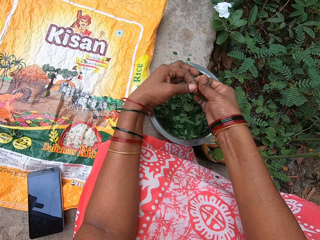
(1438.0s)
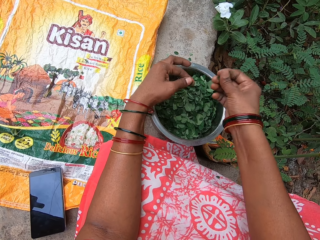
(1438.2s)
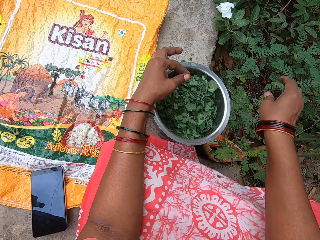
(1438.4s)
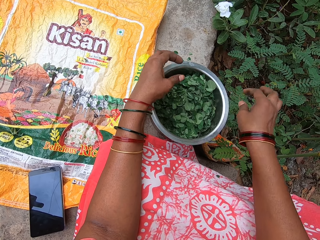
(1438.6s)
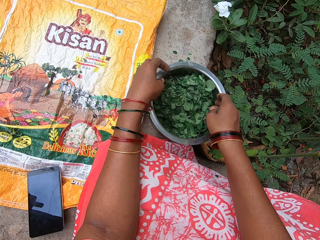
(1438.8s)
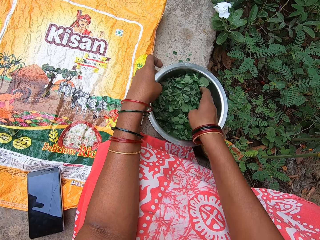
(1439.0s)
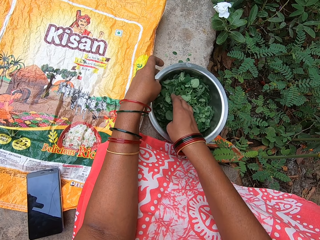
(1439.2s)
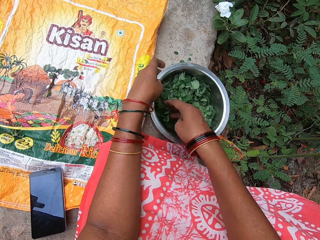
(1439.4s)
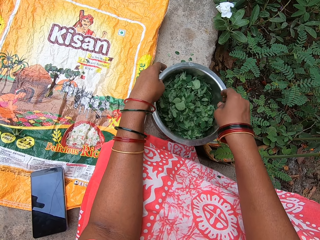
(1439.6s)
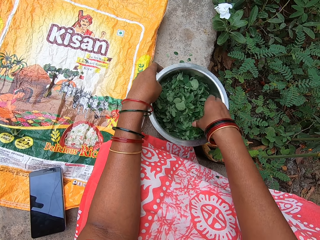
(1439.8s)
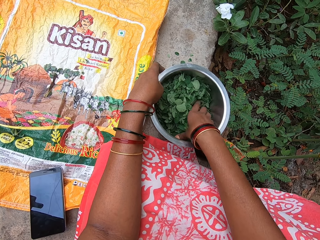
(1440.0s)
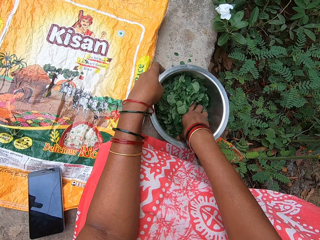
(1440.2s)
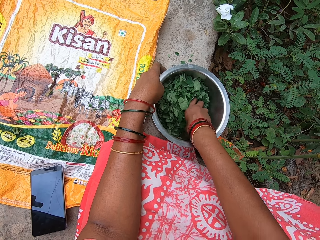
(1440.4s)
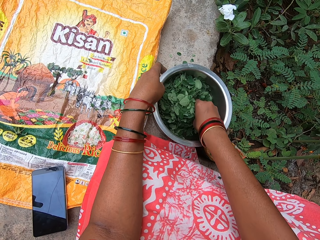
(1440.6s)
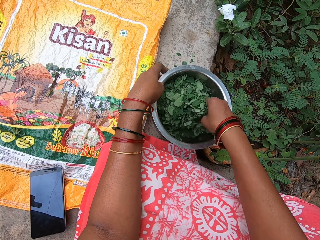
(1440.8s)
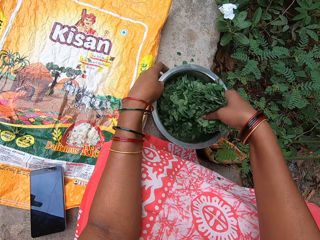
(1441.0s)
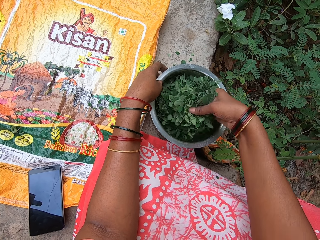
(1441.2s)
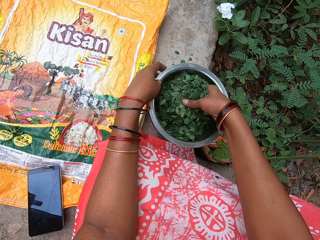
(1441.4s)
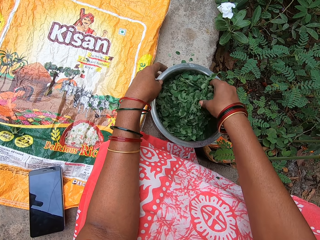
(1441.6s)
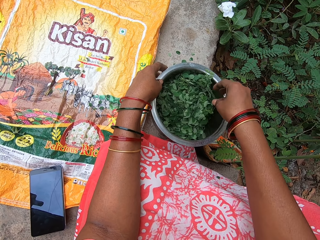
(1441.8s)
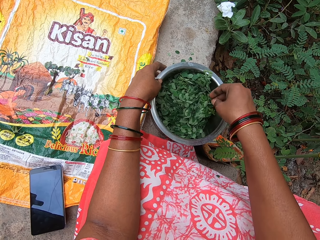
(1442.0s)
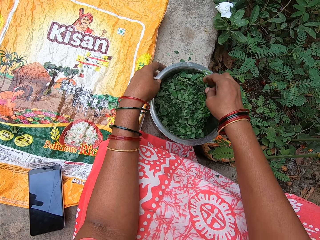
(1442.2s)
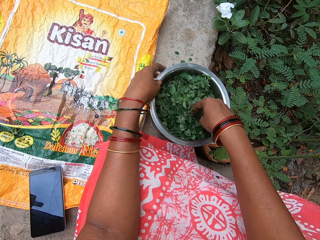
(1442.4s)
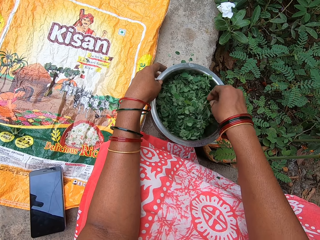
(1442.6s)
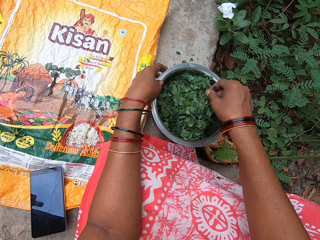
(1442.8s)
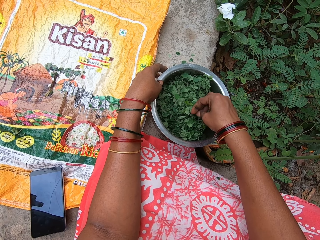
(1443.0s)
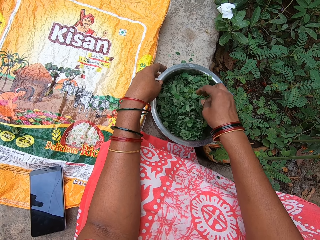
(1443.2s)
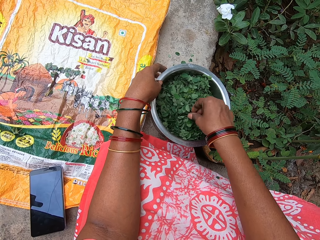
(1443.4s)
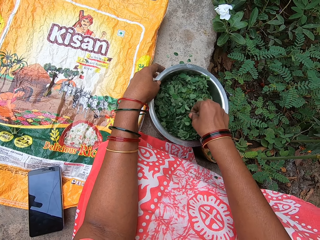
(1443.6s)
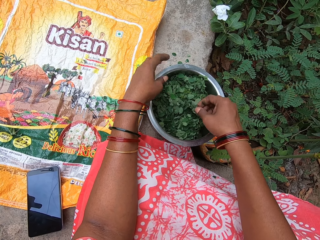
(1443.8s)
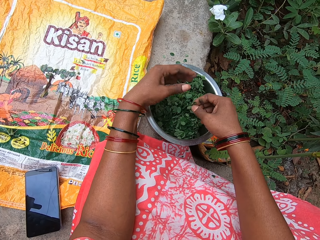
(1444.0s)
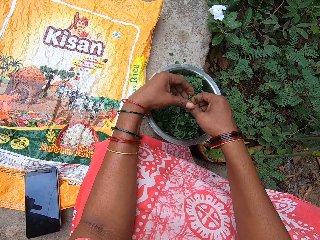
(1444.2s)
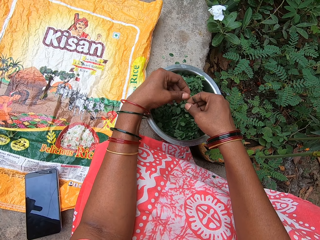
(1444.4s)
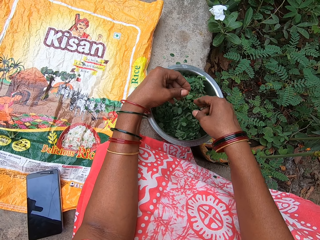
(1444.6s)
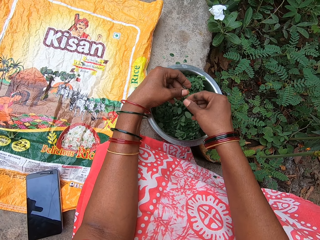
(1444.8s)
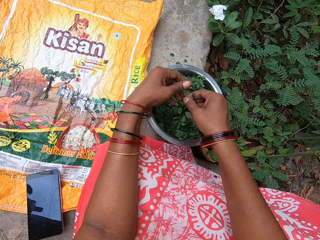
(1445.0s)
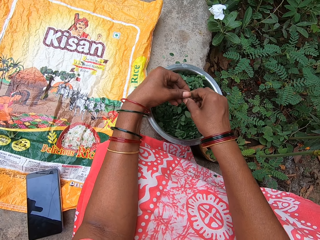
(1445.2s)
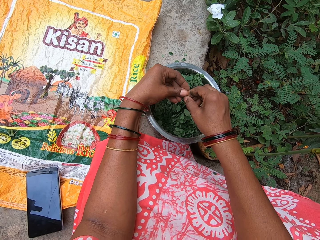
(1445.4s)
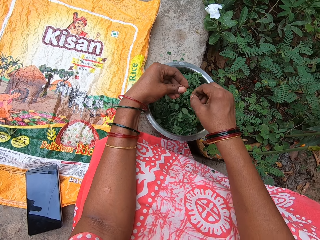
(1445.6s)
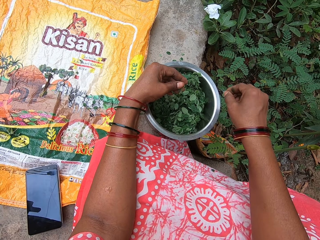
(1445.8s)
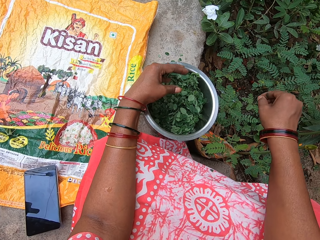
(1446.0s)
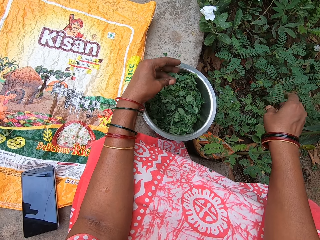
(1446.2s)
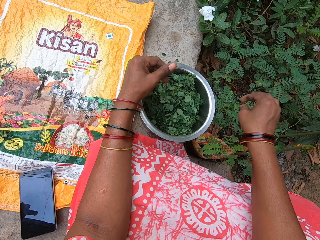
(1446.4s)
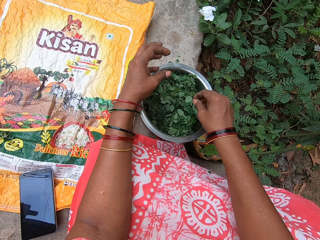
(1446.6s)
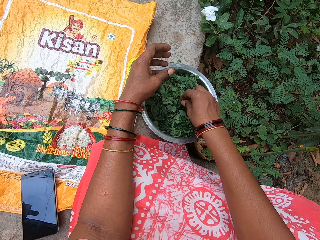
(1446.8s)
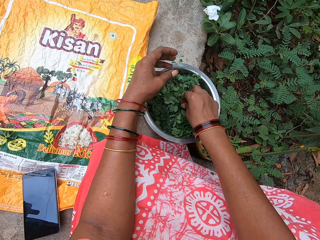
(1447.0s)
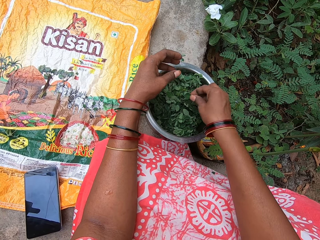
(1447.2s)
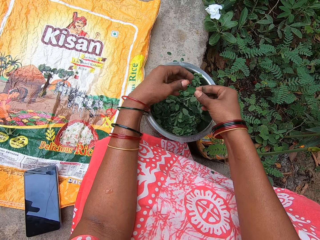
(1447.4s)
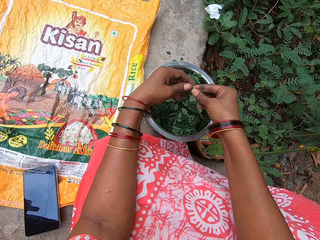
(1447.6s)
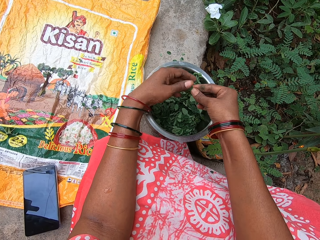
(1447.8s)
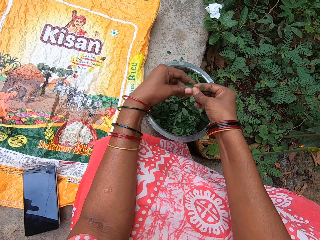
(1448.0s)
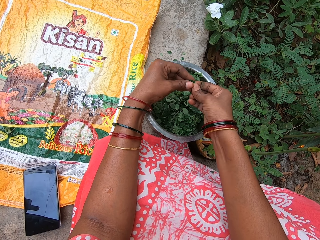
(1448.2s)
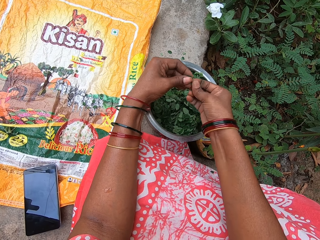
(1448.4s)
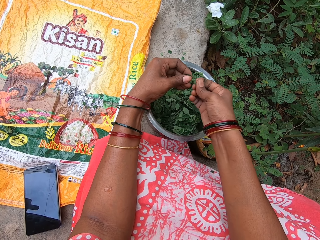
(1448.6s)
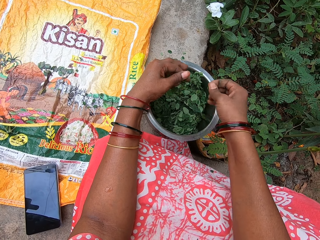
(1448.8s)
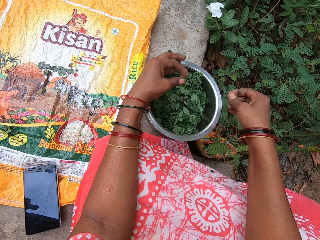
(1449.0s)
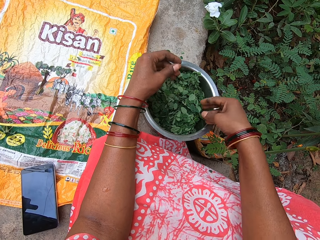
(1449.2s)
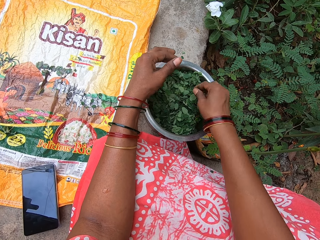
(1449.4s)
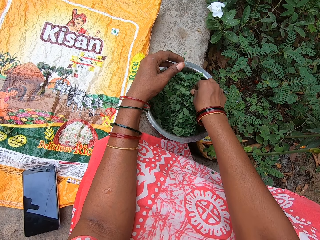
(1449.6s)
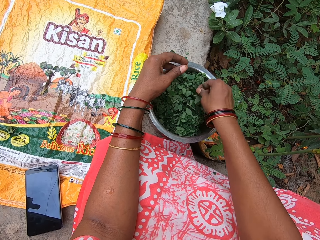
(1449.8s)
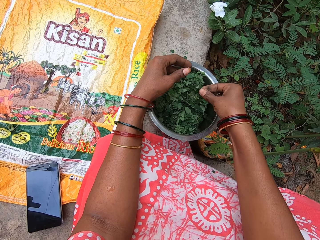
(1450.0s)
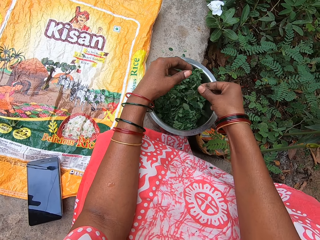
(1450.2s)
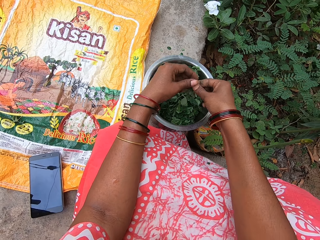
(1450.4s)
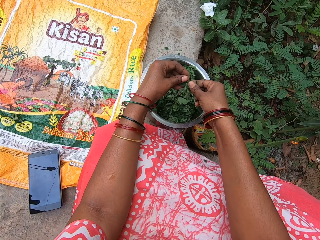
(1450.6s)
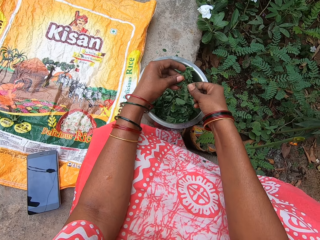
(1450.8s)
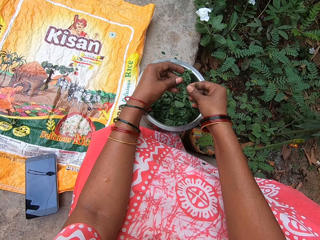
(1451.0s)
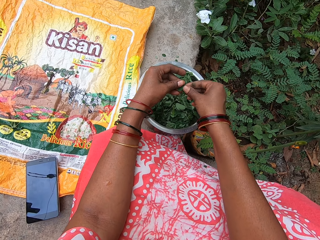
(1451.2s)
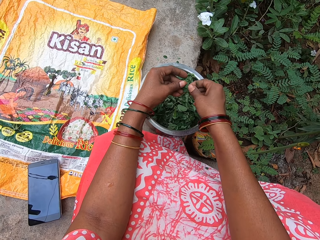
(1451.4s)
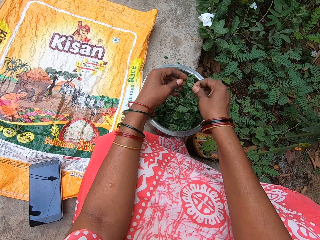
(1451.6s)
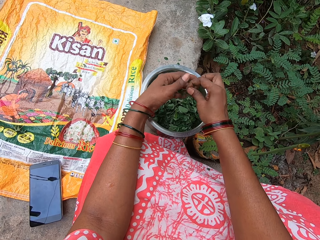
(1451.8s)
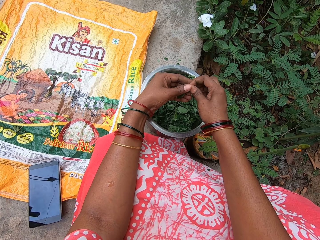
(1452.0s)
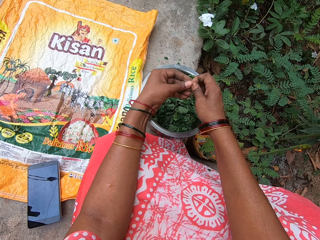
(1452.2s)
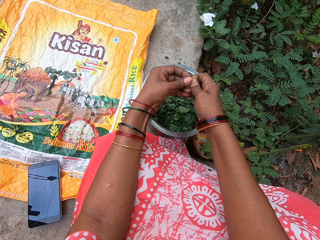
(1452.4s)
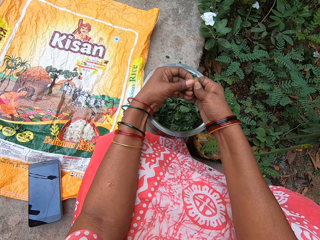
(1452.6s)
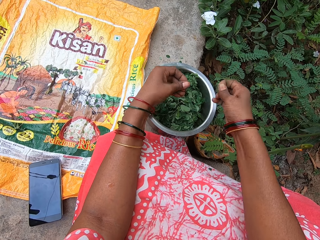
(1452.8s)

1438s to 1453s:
The camera wearer touches the mint leaf in her right hand with her left hand. She plucks a stem off the mint leaf in her left hand with her right hand. She drops the mint leaf into the bowl on the platform with her left hand. She tosses the stem on the ground with her right hand. She moves mint leaves in the bowl on the platform with her right hand. She picks a mint leaf from the bowl on the platform with her right hand. She touches the mint leaf in her right hand with her left hand. She plucks a stem off the mint leaf in her left hand with her right hand. She tosses the stem on the ground with her right hand. She picks a mint leaf from the bowl on the platform with her right hand. She touches the mint leaf in her right hand with her left hand. She plucks a stem off the mint leaf in her left hand with her right hand. She drops the mint leaf into the bowl on the platform with her left hand. She tosses the stem on the ground with her right hand. She picks a mint leaf from the bowl on the platform with her right hand. She touches the mint leaf in her right hand with her left hand. She plucks a stem off the mint leaf in her left hand with her right hand.

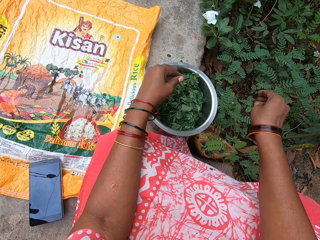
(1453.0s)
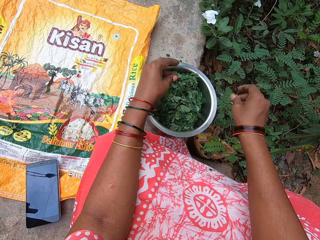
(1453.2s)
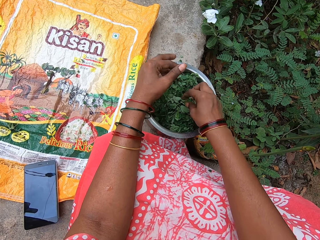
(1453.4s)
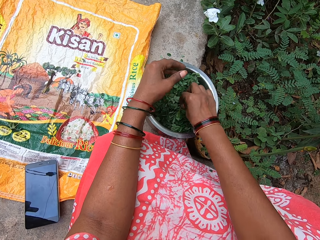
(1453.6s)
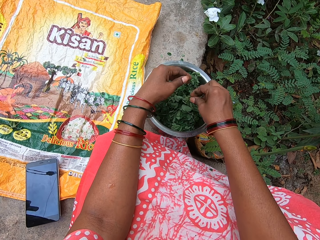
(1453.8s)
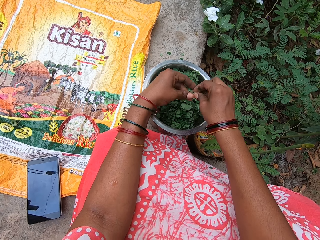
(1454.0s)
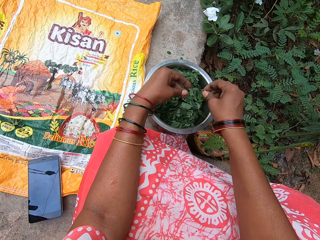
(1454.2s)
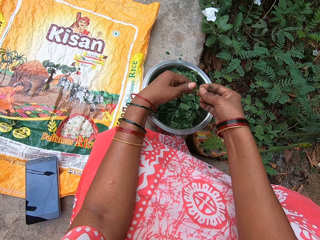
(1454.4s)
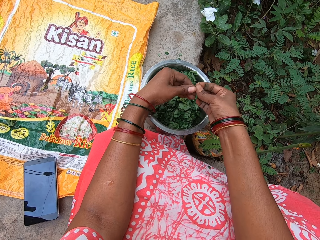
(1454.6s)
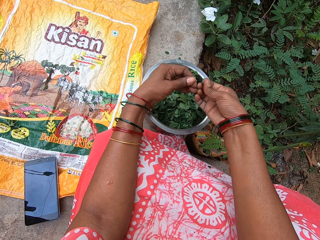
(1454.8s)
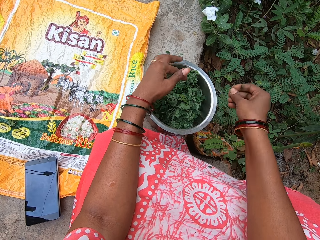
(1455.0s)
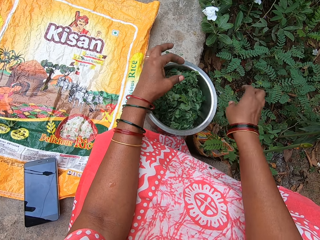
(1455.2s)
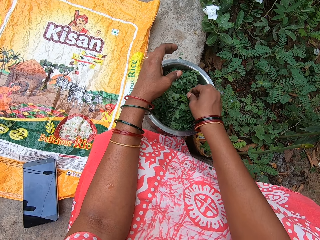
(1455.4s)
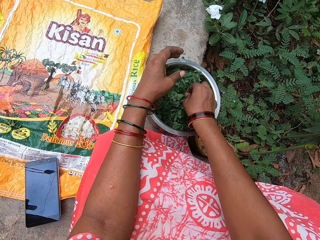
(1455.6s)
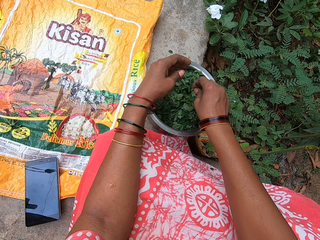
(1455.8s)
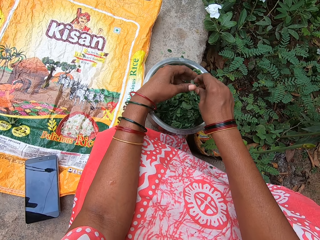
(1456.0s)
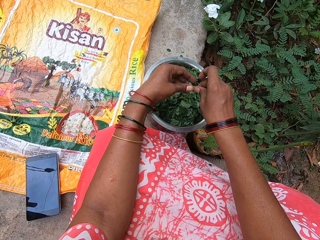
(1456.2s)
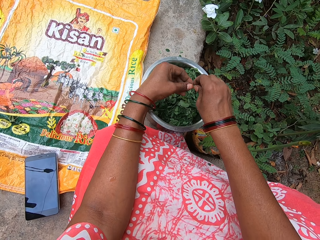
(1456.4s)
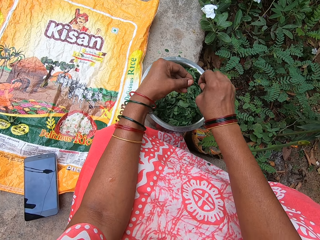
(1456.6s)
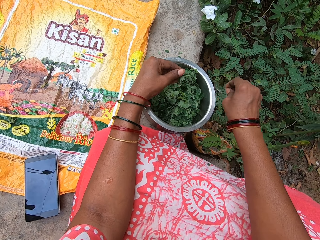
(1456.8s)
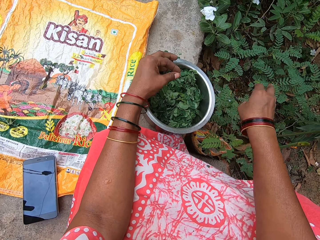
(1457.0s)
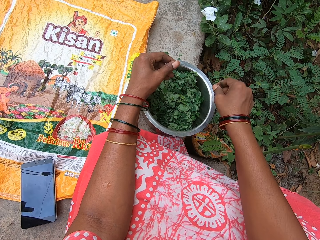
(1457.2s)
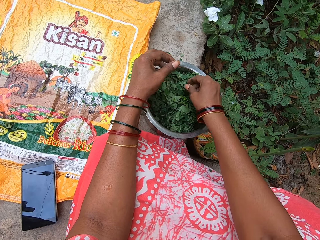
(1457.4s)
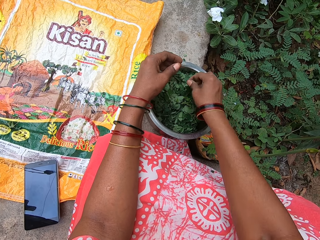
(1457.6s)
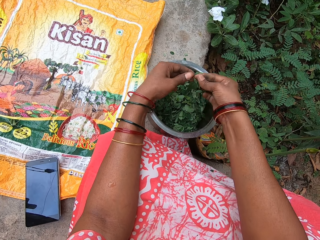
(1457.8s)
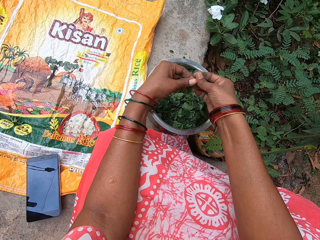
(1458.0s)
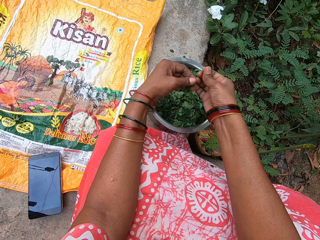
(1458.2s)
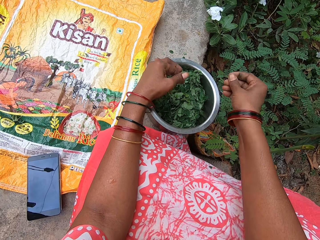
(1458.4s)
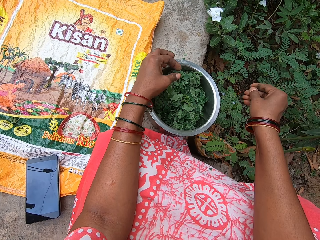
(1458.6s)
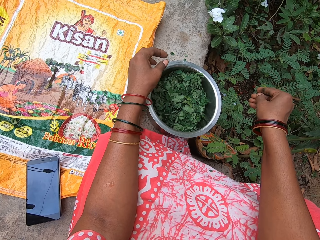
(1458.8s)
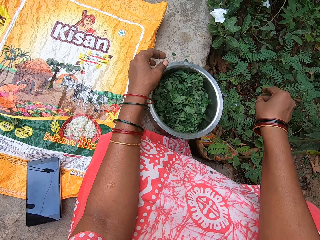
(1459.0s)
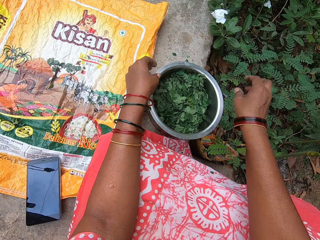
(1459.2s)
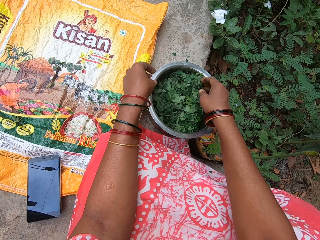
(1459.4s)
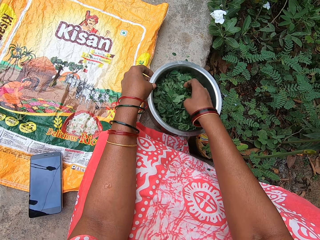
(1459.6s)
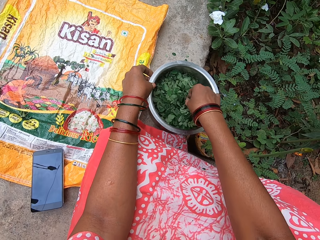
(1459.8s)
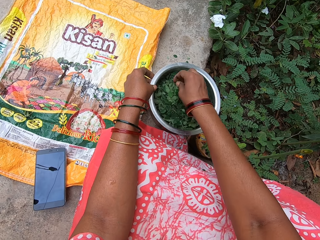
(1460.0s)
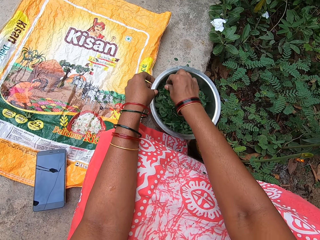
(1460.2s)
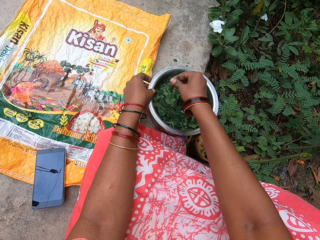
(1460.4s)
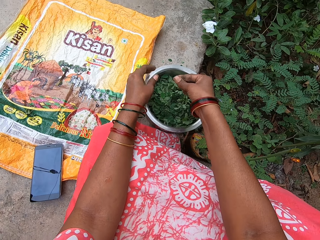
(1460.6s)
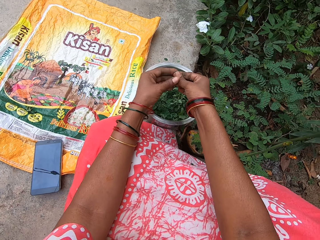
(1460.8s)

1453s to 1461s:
The camera wearer drops the mint leaf into the bowl on the platform with her left hand. She tosses the stem on the ground with her right hand. She picks a mint leaf from the bowl on the platform with her right hand. She touches the mint leaf in her right hand with her left hand. She plucks a stem off the mint leaf in her left hand with her right hand. She does it again. She drops the mint leaf into the bowl on the platform with her left hand. She tosses the stem on the ground with her right hand. She picks a mint leaf from the bowl on the platform with her right hand. She touches the mint leaf in her right hand with her left hand. She plucks a stem off the mint leaf in her left hand with her right hand. She drops the mint leaf into the bowl on the platform with her left hand. She tosses the stem on the ground with her right hand. She picks a mint leaf from the bowl on the platform with her right hand. She touches the mint leaf in her right hand with her left hand. She plucks a stem off the mint leaf in her left hand with her right hand. She drops the mint leaf into the bowl on the platform with her left hand. She tosses the stem on the ground with her right hand. She moves mint leaves in the bowl on the platform with her right hand. She picks a mint leaf from the bowl on the platform with her right hand.
